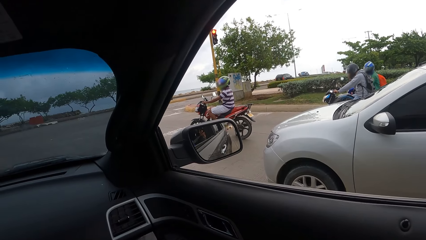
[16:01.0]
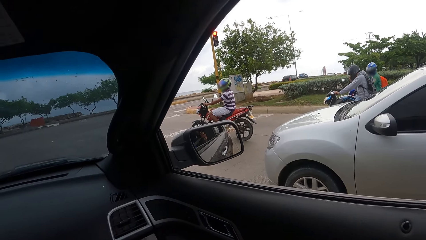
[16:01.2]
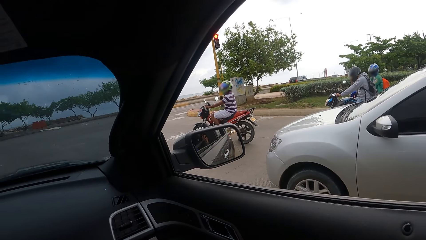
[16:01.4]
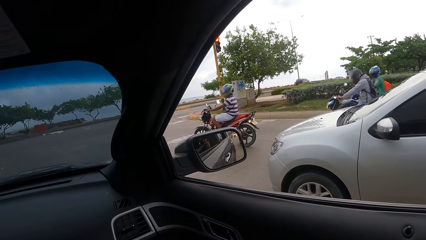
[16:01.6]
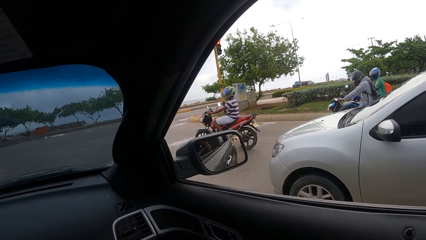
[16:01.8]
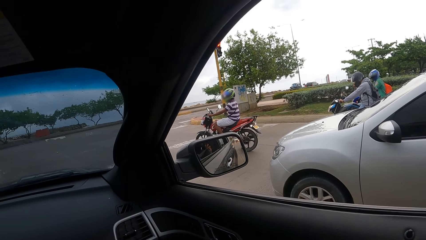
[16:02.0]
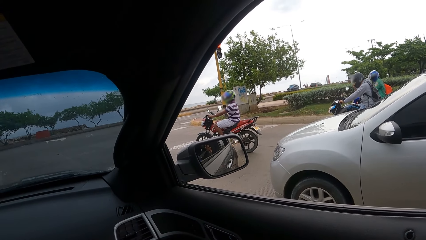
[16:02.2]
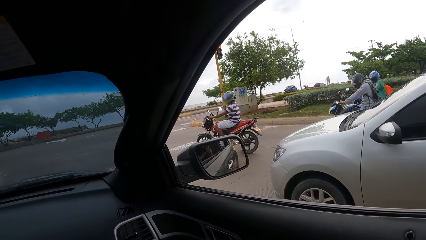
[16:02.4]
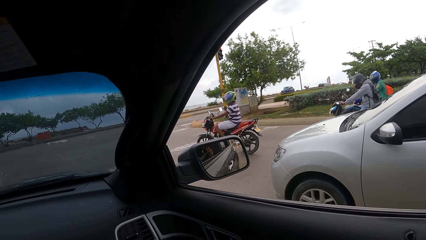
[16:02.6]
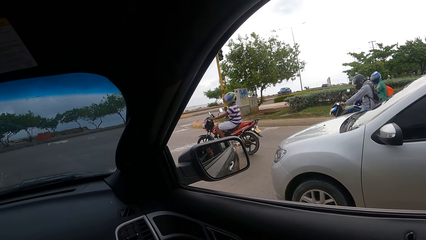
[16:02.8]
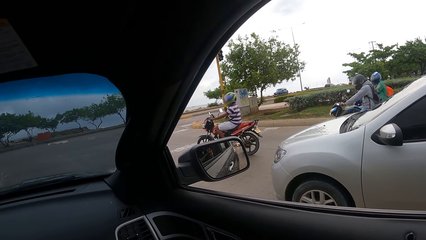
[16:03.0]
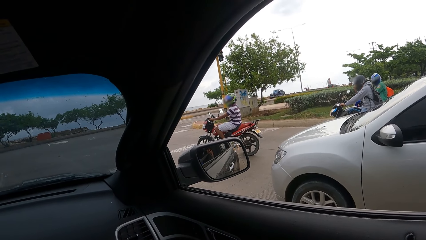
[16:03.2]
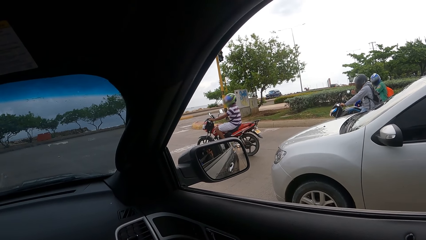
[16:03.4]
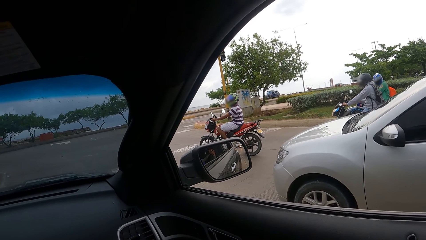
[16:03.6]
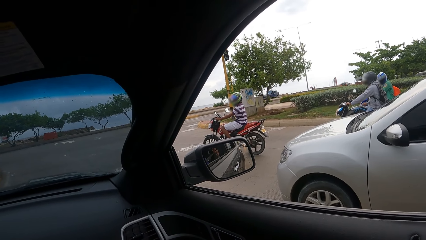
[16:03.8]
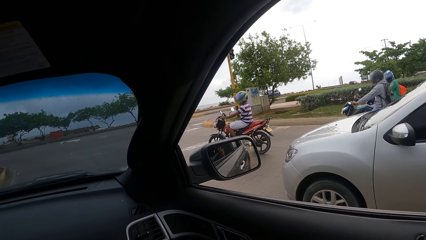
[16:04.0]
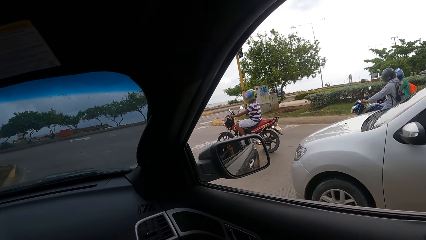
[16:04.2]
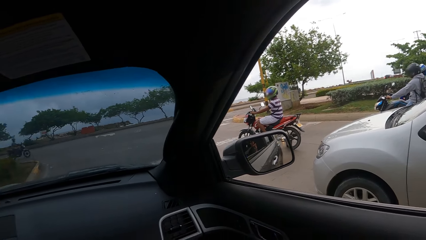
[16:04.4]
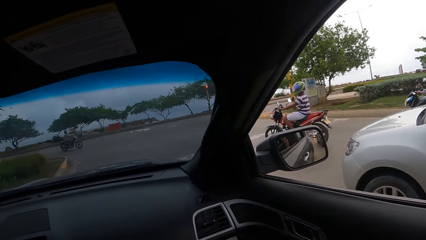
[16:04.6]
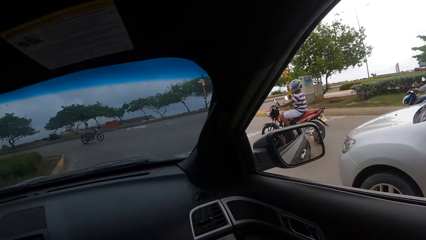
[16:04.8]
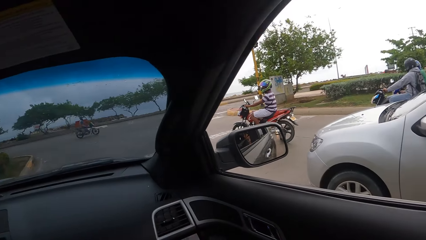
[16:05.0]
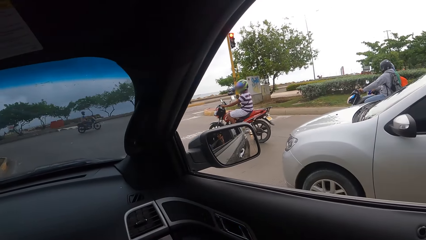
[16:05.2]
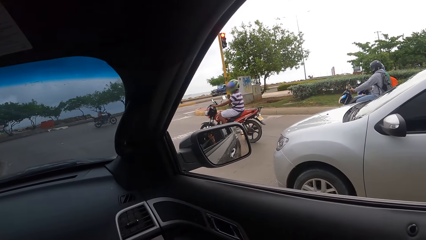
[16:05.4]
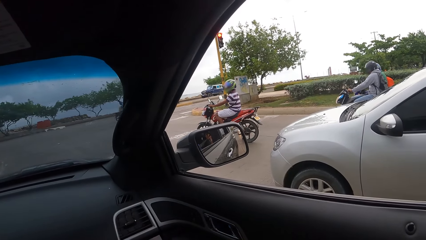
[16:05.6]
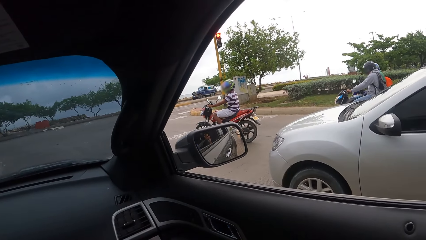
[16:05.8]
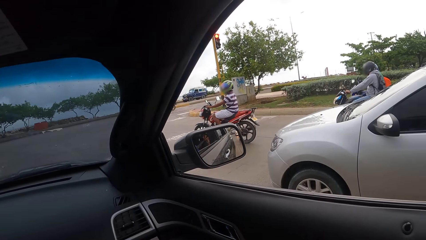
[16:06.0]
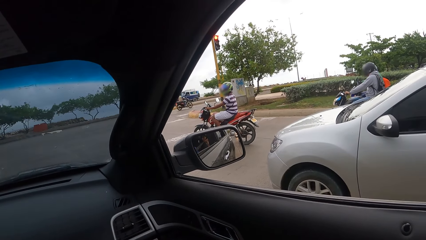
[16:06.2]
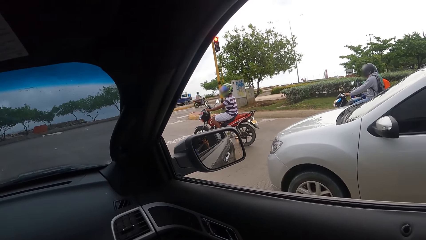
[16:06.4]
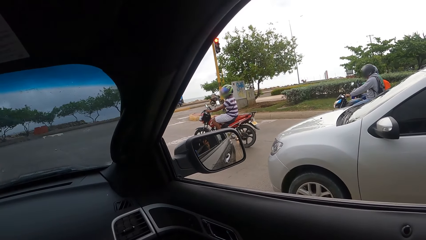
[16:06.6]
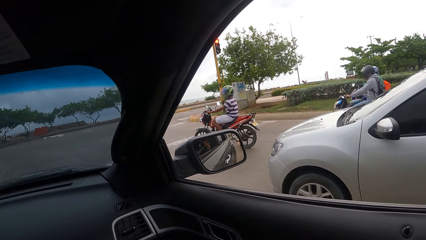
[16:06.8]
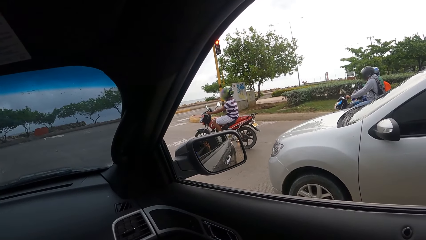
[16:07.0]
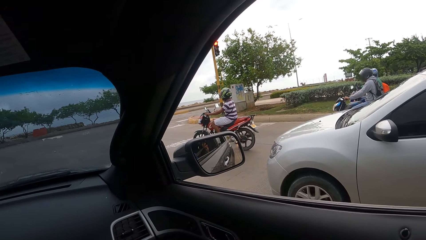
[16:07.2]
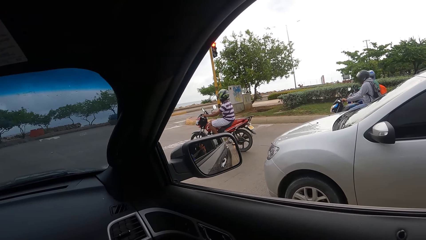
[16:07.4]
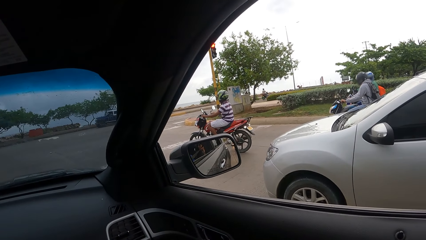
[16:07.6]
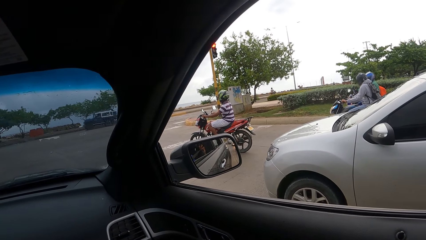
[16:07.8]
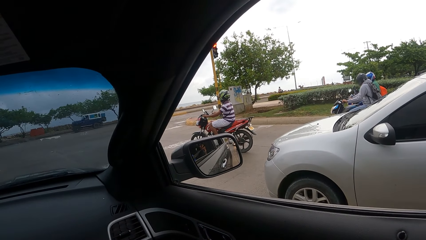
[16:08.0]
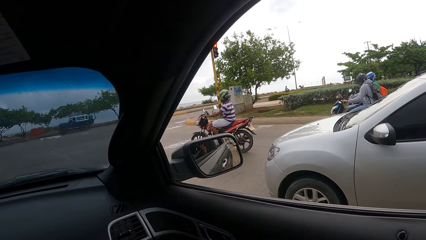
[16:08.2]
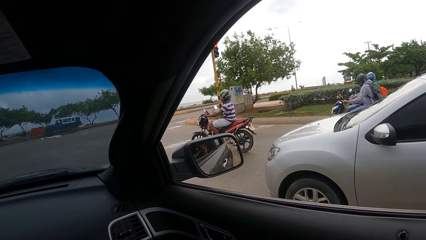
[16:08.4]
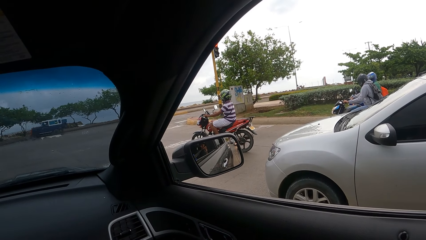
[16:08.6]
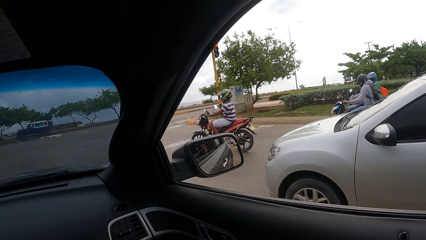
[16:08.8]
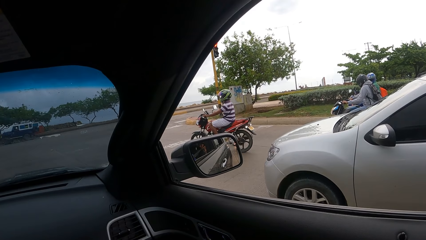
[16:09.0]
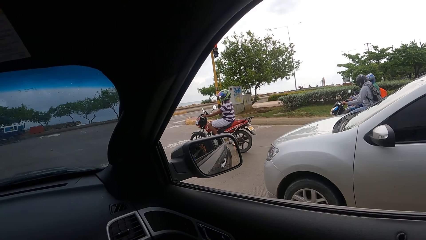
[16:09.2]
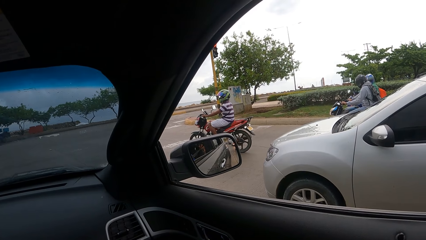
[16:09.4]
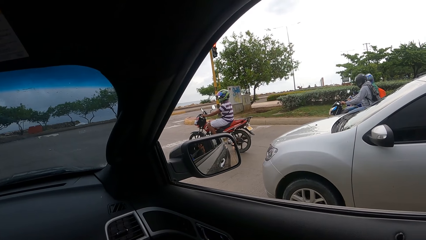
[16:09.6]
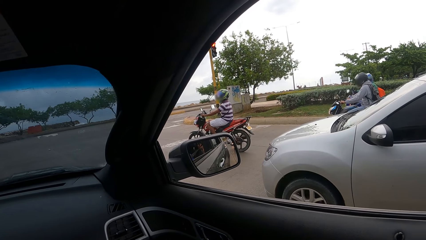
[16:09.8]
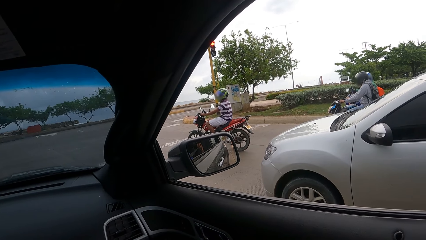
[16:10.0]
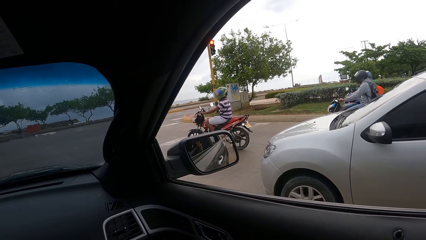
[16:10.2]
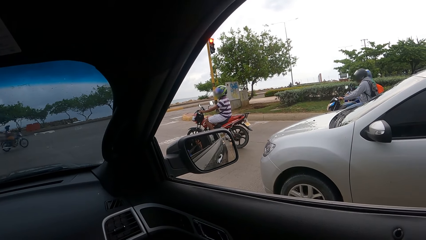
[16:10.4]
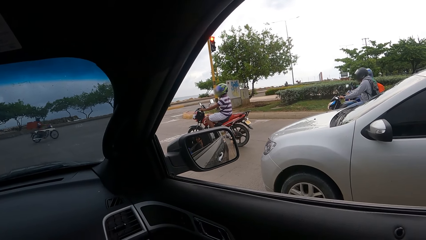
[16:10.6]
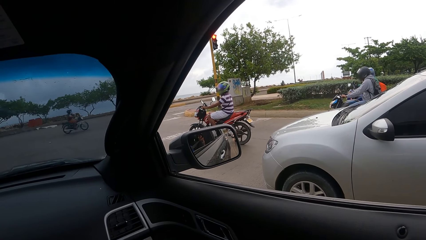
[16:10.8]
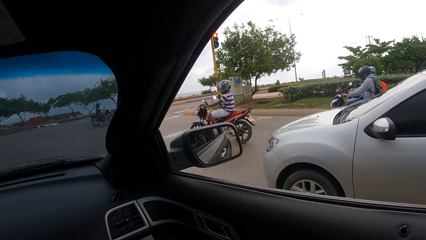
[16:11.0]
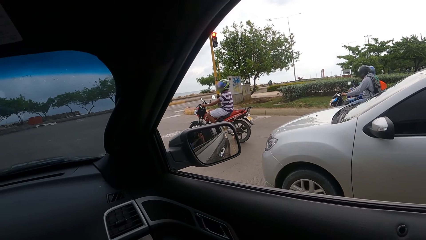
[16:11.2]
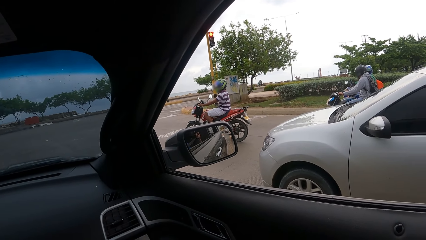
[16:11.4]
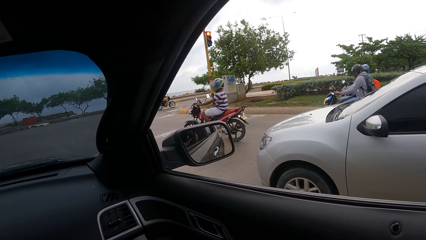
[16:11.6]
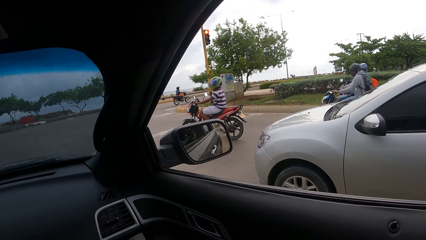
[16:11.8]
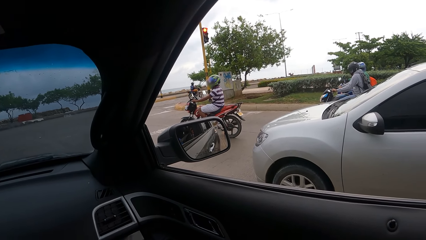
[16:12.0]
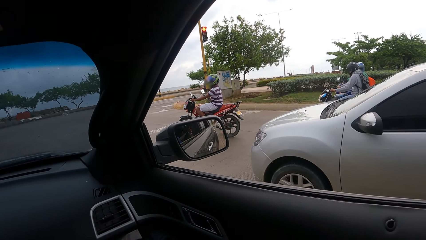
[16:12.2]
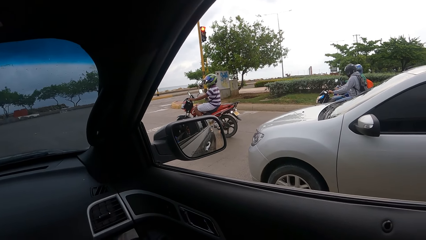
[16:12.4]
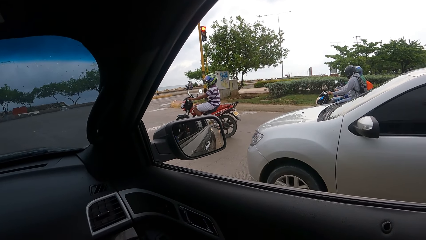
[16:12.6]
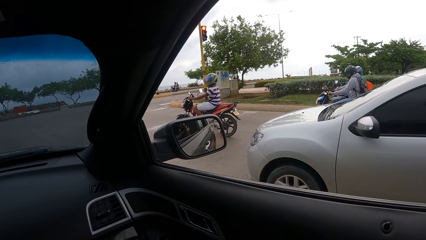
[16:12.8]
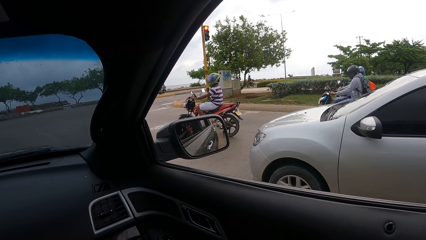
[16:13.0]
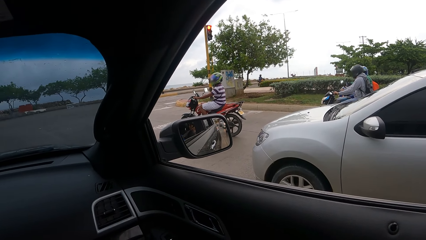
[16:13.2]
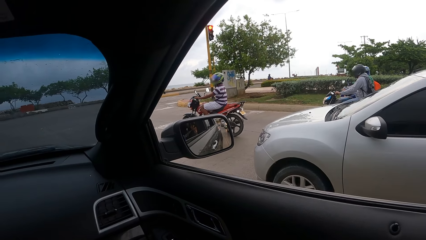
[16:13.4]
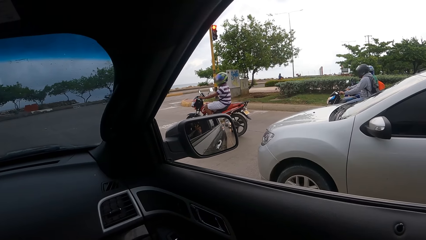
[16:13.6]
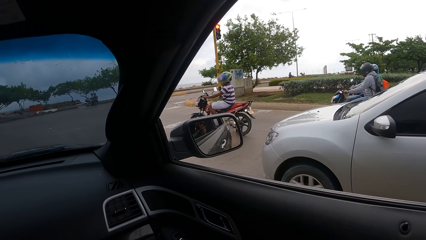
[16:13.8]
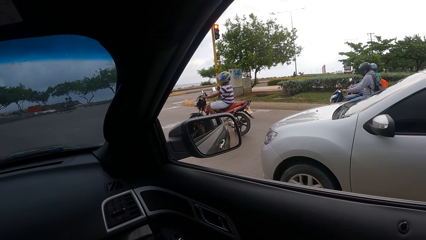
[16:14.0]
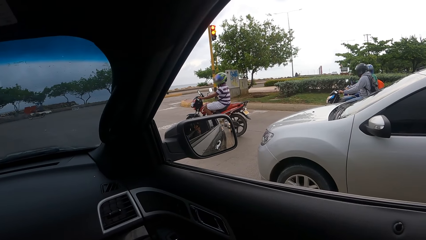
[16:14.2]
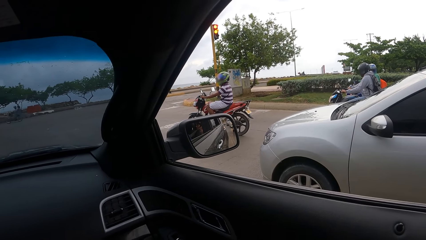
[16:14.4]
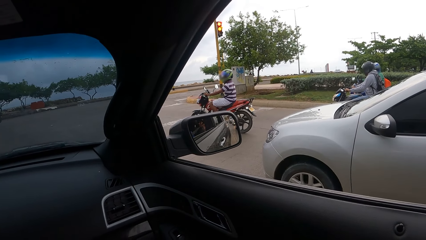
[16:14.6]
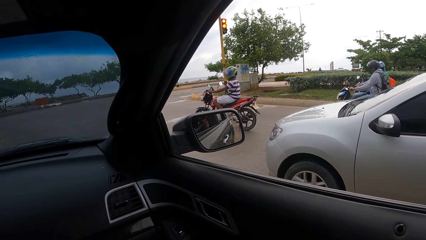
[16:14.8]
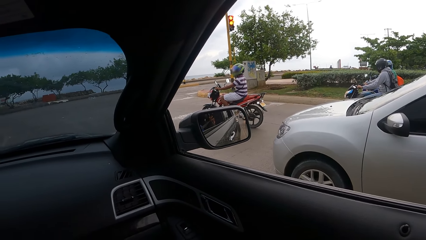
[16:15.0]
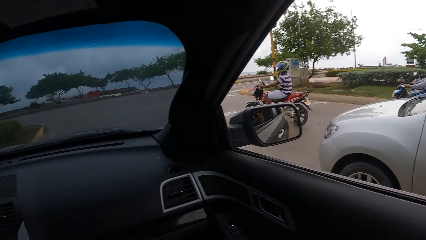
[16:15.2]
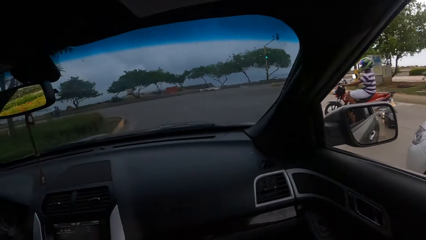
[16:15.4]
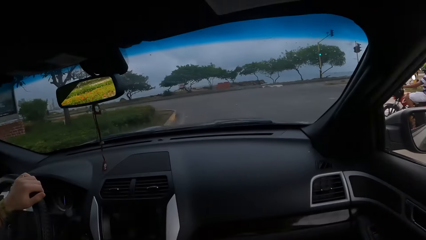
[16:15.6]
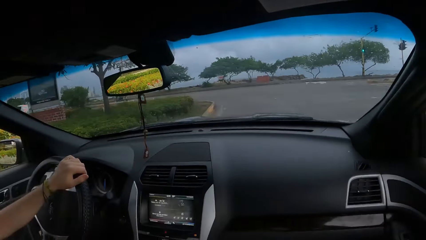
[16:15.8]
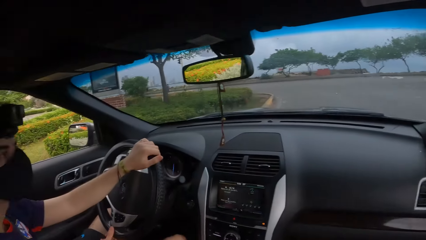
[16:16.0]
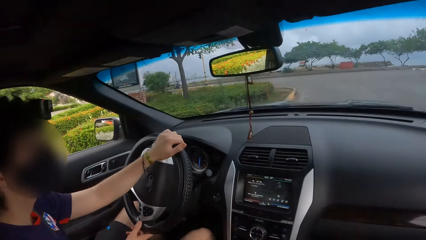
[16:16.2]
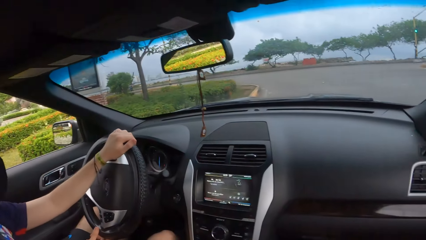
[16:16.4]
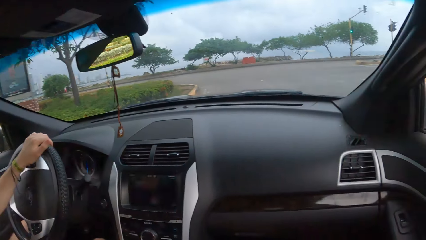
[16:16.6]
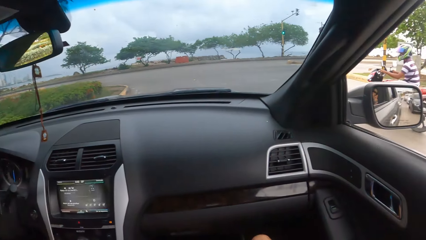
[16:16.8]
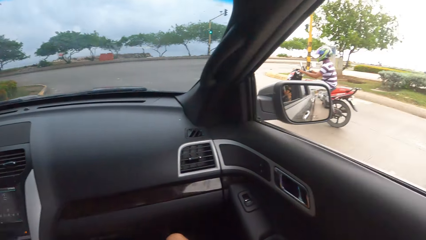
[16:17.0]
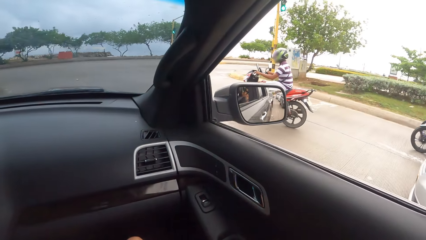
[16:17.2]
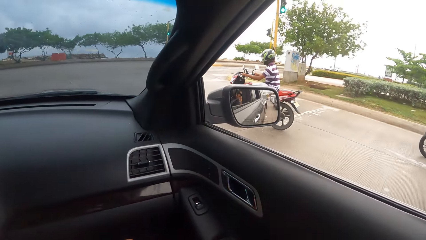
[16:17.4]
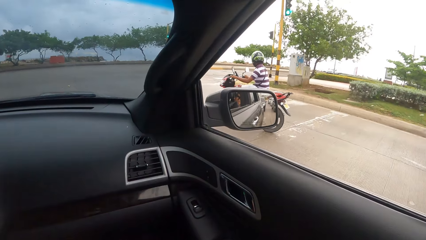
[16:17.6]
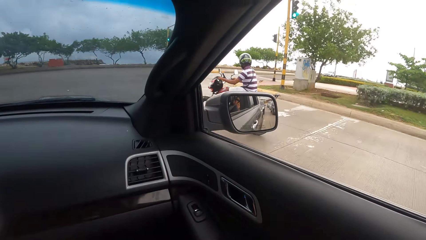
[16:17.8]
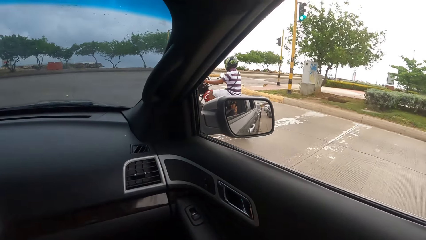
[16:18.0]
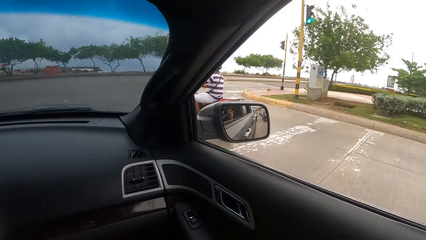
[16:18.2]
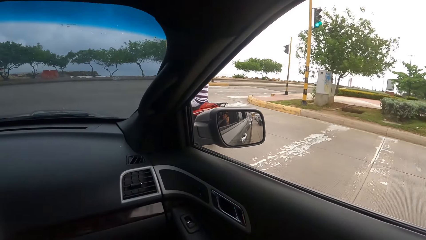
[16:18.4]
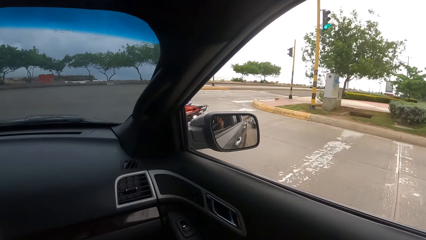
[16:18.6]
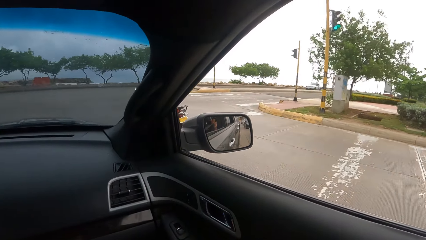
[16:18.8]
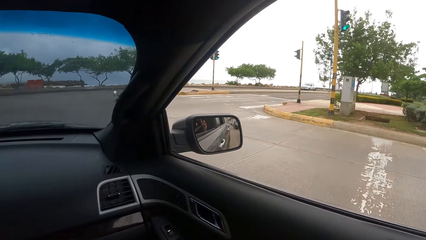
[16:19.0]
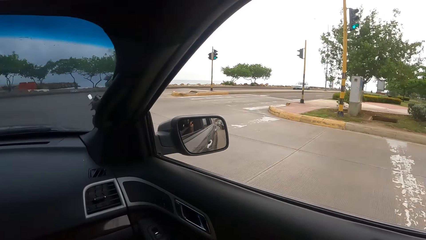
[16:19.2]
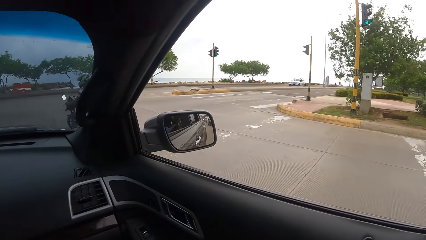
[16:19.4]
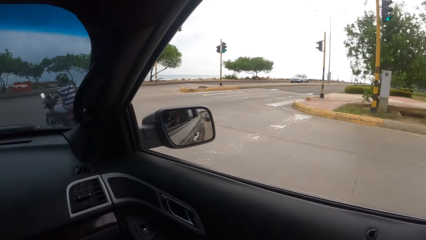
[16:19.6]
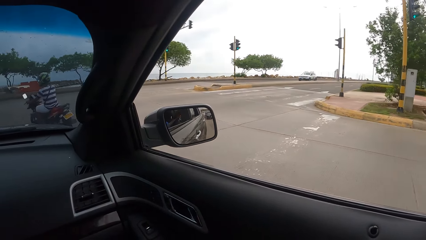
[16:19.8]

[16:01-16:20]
The camera wearer looks forward. They look right. They look at the driver. They look left. They converse with the driver. They look on the right side.
